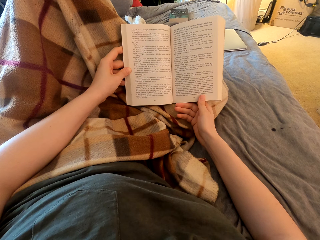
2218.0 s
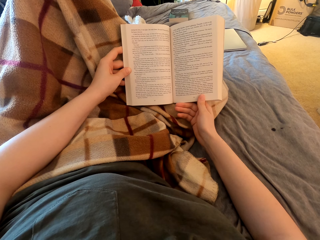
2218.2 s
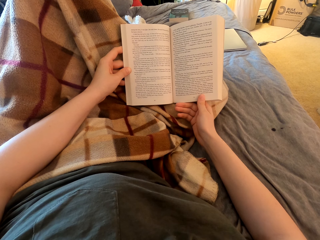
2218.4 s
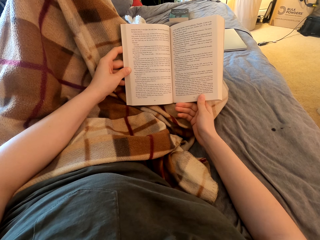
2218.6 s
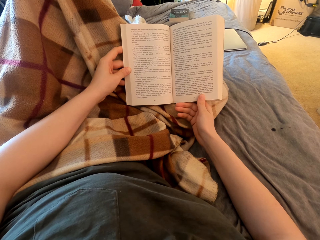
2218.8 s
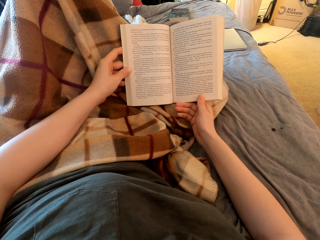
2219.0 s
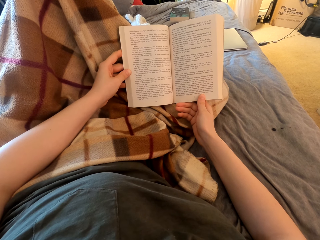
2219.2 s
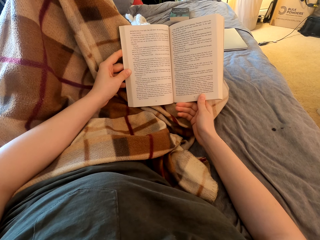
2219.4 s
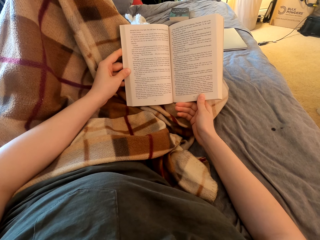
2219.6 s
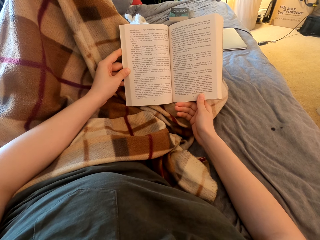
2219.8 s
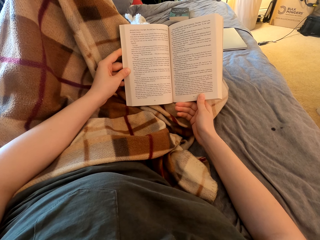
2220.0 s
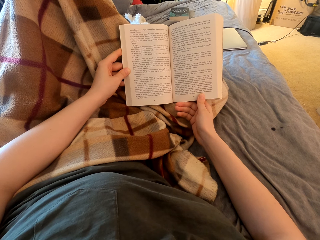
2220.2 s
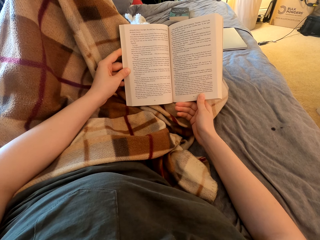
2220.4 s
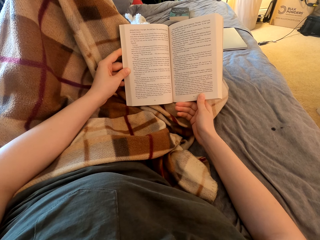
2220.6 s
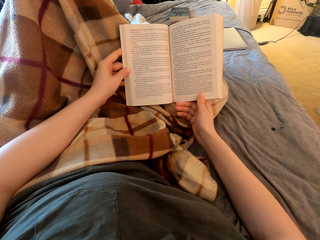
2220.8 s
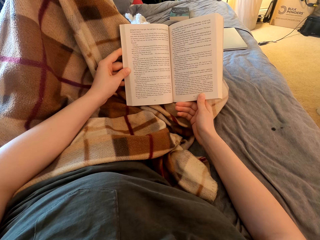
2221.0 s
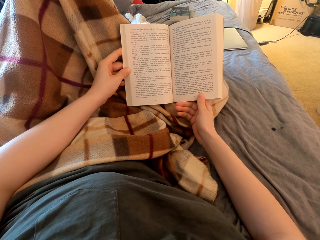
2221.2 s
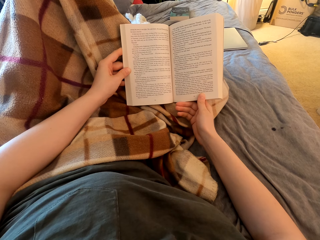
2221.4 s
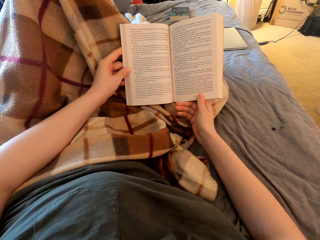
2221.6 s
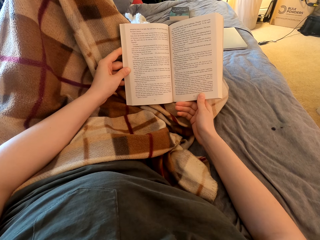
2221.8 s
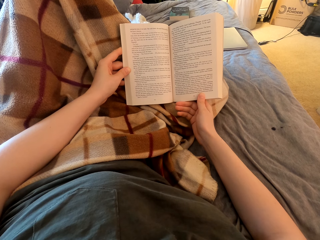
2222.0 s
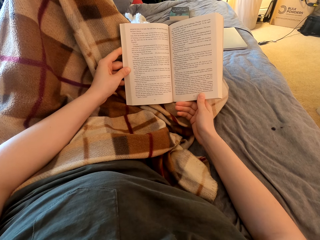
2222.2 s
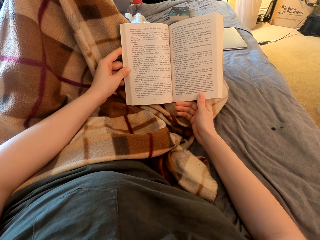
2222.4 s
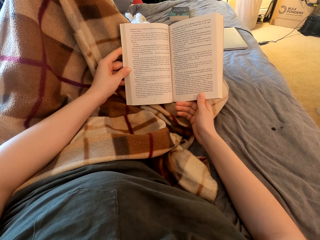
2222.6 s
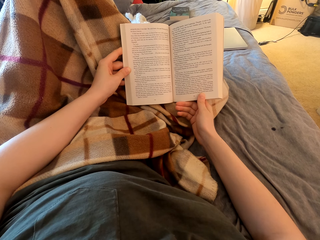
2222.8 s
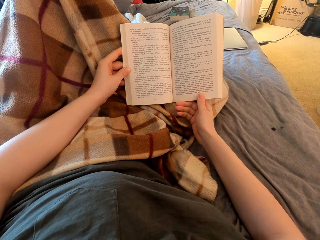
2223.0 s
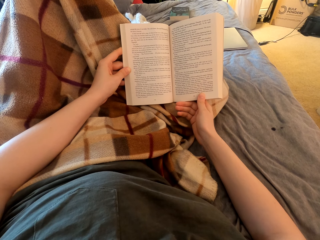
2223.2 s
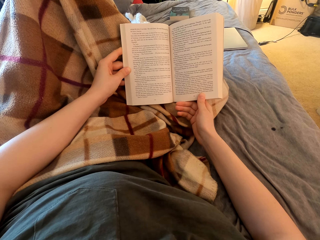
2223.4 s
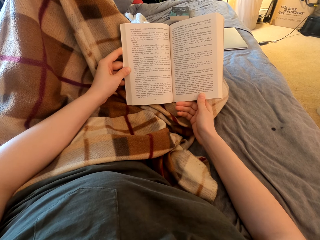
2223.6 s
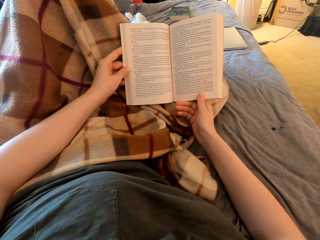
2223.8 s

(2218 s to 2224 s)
The camera wearer lifts up the book. They read the book.

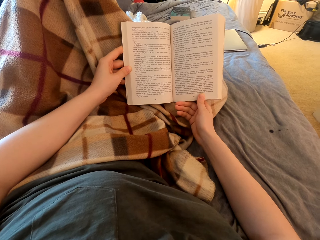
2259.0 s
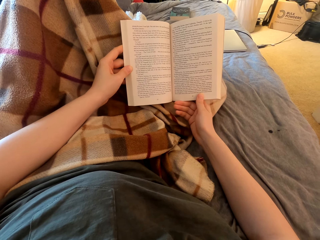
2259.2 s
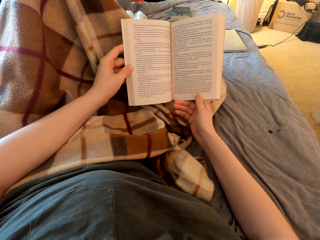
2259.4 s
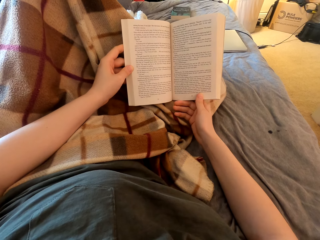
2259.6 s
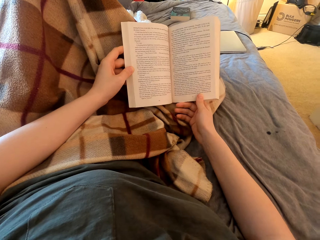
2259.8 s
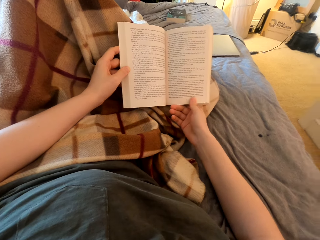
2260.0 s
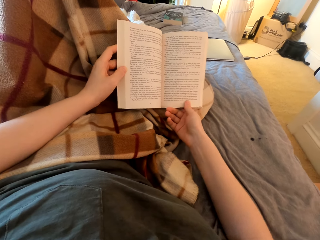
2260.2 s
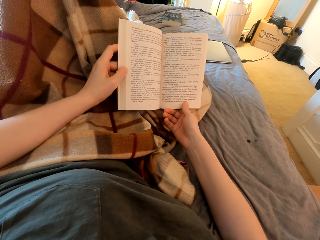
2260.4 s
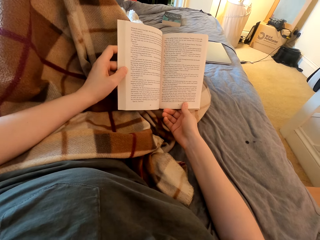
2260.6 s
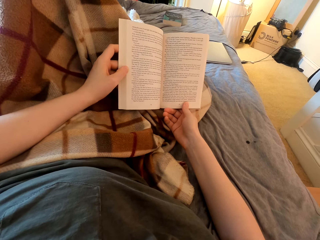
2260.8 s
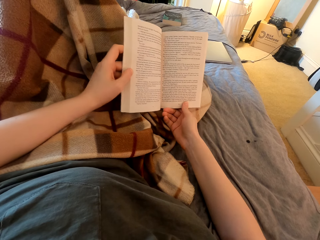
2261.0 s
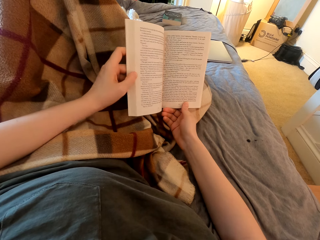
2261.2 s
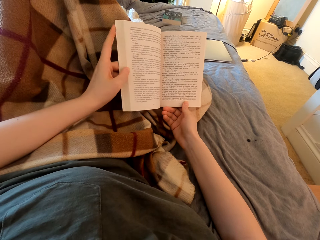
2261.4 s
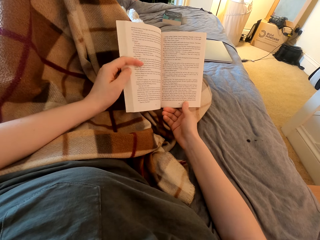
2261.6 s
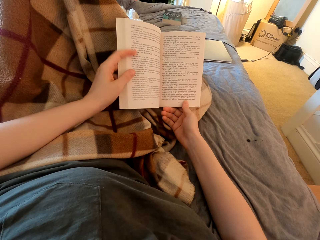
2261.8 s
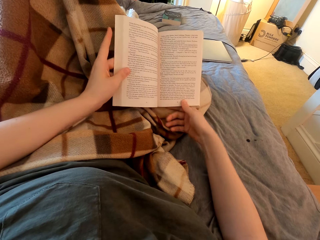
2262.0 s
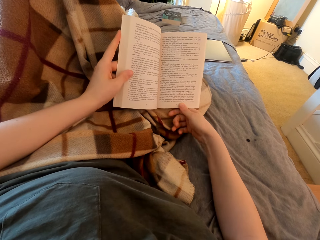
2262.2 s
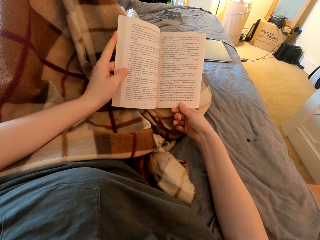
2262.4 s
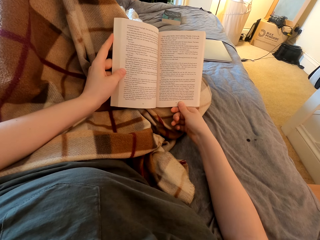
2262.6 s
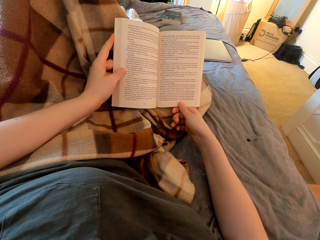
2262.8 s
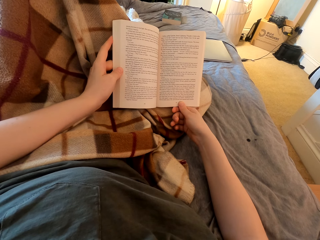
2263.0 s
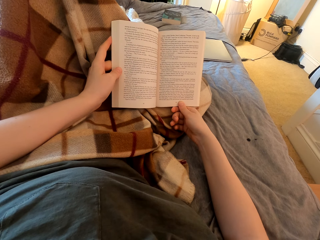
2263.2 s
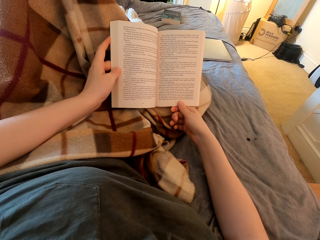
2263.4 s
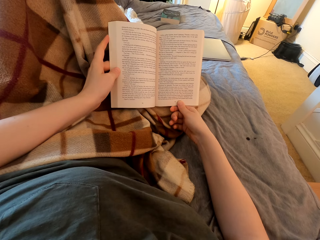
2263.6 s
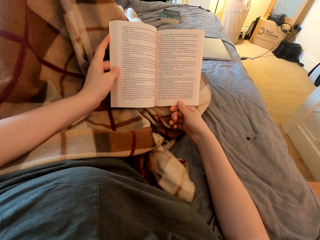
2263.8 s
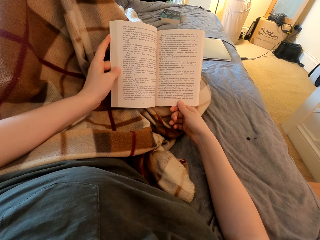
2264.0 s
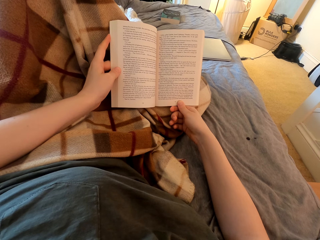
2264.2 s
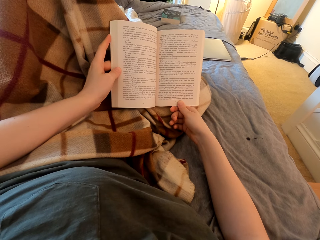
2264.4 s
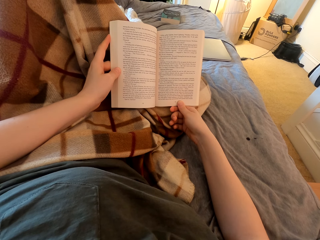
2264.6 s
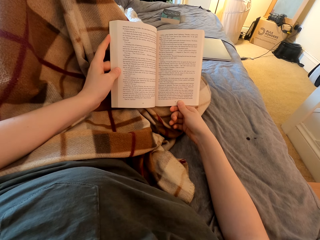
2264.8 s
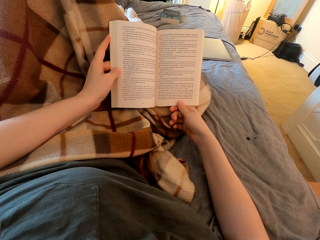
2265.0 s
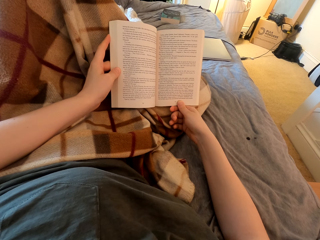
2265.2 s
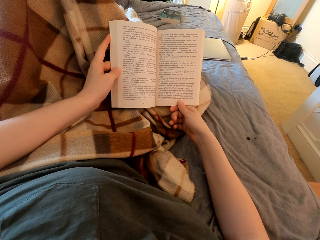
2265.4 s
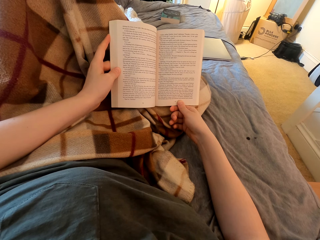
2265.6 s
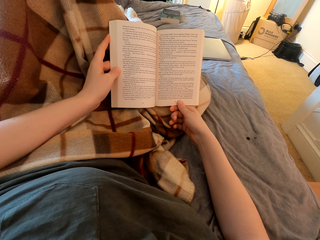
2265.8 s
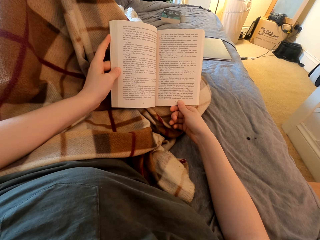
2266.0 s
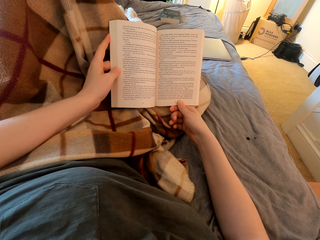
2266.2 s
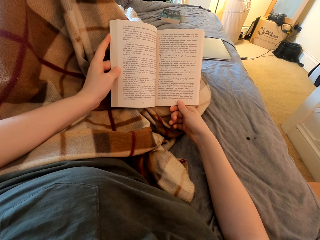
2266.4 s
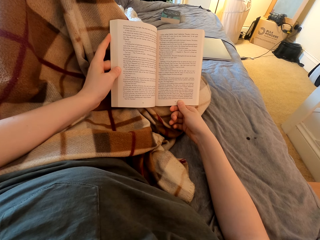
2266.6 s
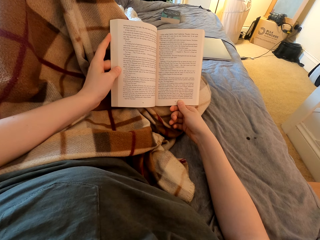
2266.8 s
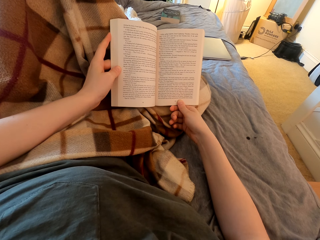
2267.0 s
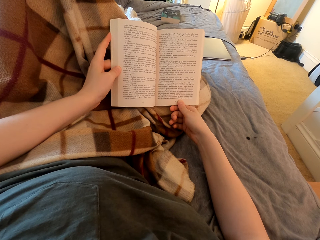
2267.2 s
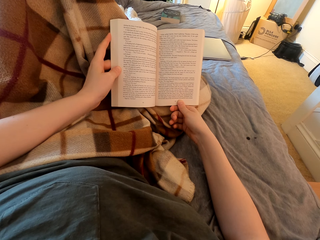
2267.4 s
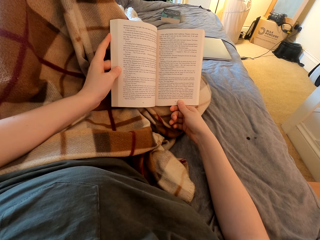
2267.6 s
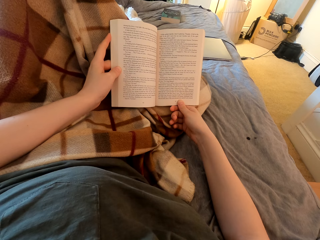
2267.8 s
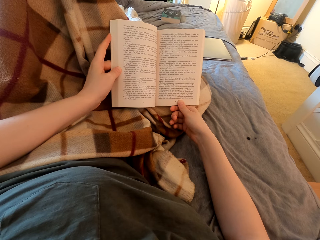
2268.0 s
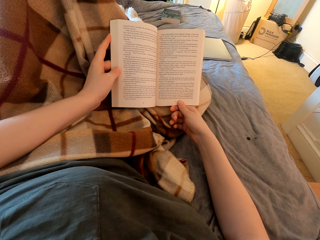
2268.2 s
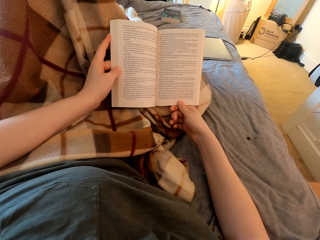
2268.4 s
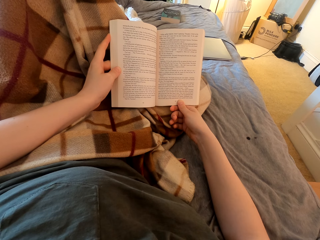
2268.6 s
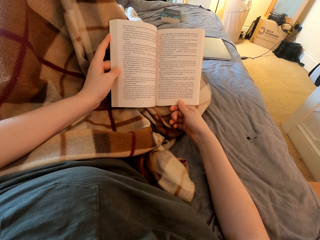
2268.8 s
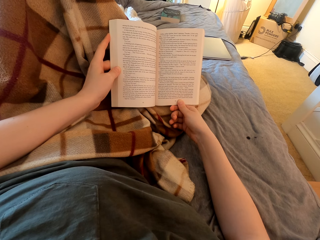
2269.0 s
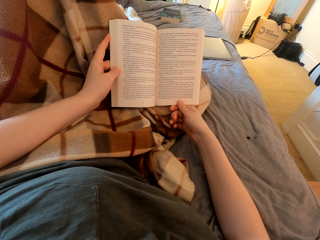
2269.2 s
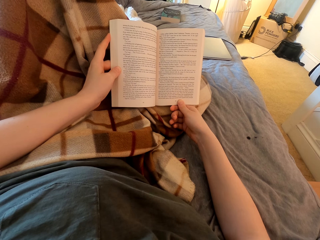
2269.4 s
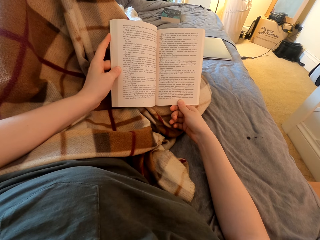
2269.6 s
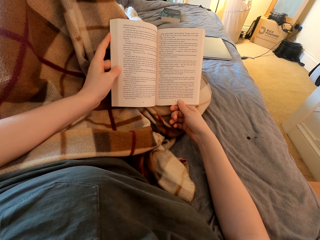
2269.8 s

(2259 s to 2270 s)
The camera wearer tilts the book. They read the book.

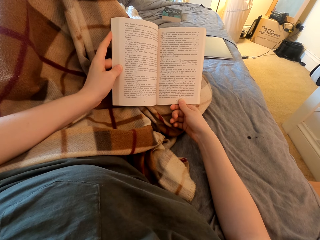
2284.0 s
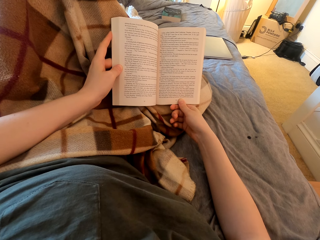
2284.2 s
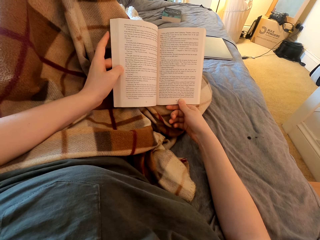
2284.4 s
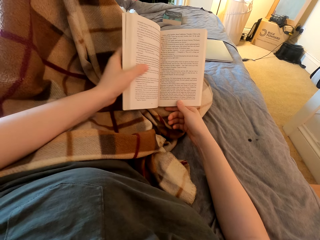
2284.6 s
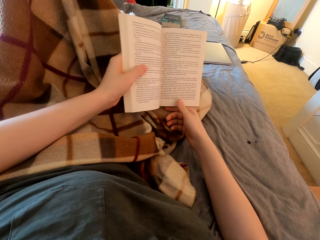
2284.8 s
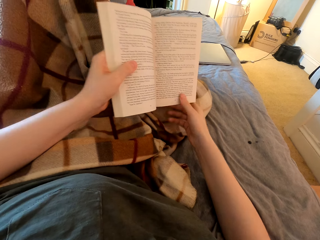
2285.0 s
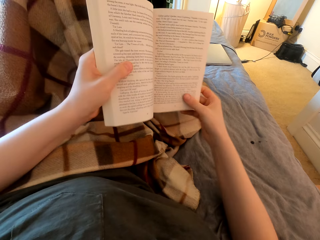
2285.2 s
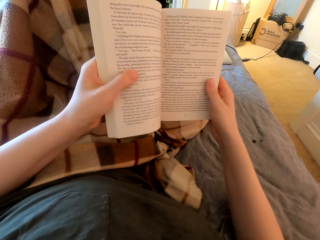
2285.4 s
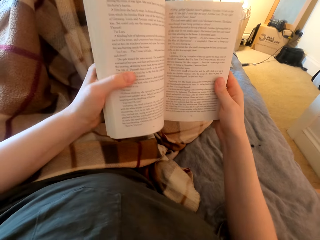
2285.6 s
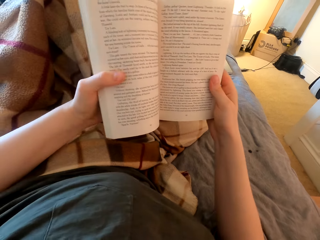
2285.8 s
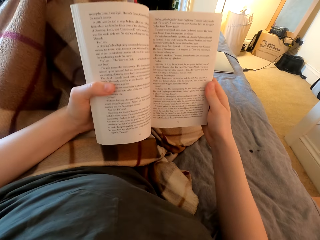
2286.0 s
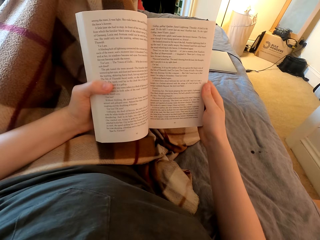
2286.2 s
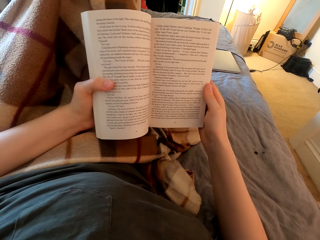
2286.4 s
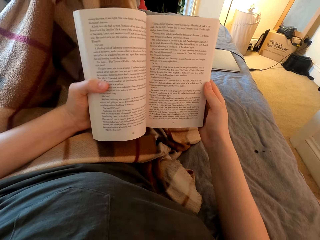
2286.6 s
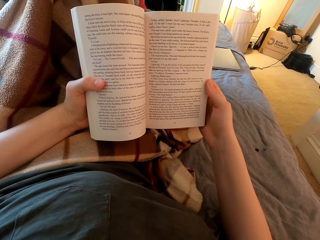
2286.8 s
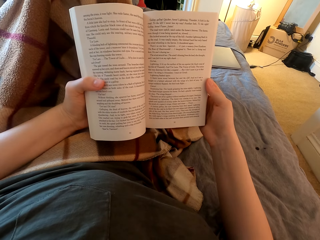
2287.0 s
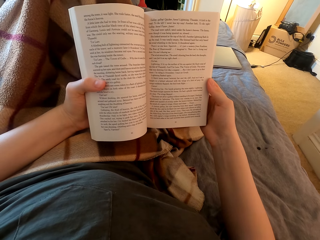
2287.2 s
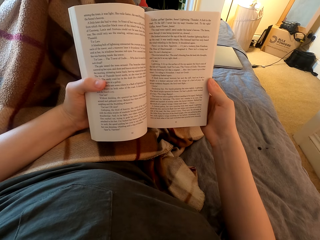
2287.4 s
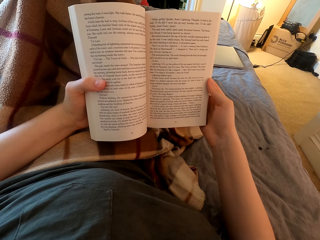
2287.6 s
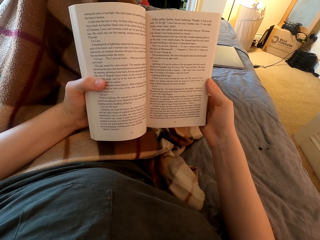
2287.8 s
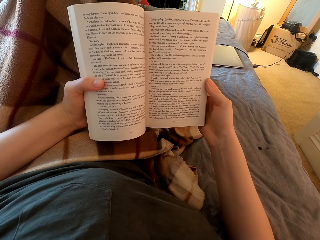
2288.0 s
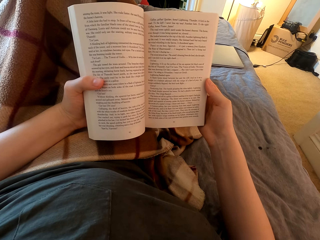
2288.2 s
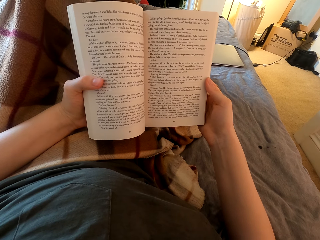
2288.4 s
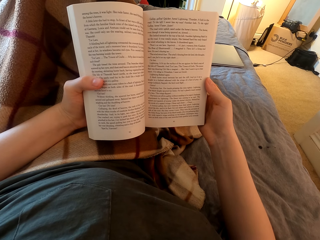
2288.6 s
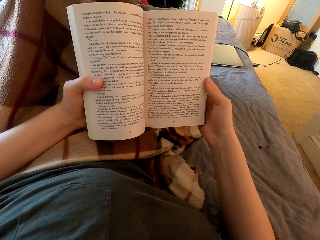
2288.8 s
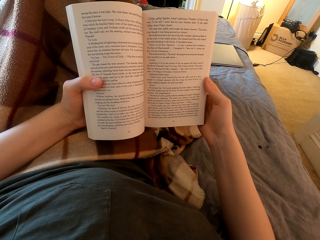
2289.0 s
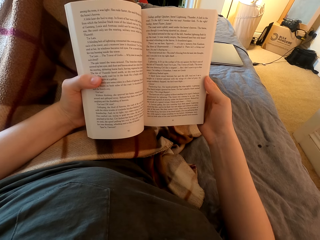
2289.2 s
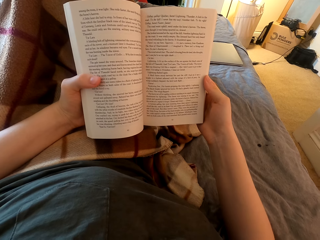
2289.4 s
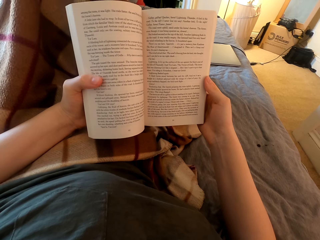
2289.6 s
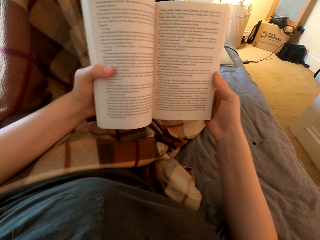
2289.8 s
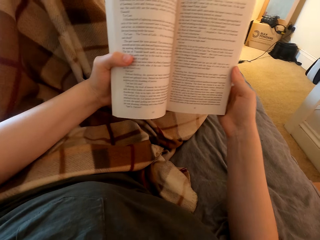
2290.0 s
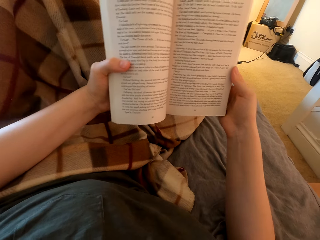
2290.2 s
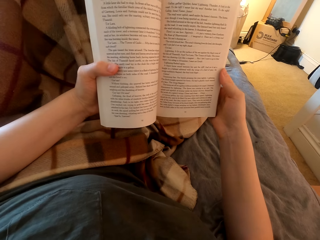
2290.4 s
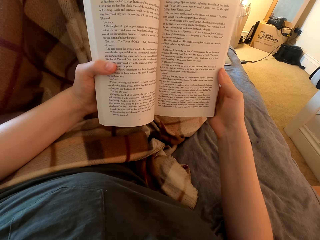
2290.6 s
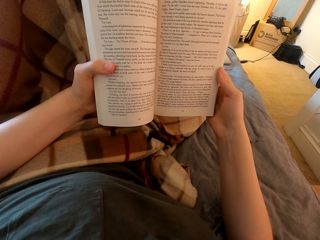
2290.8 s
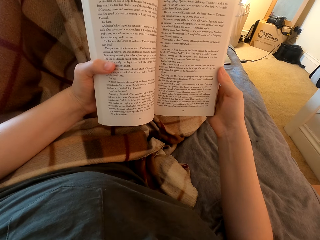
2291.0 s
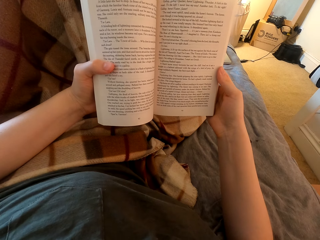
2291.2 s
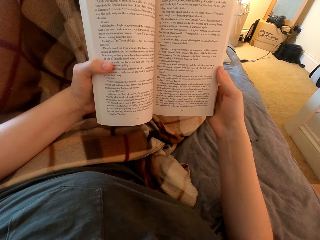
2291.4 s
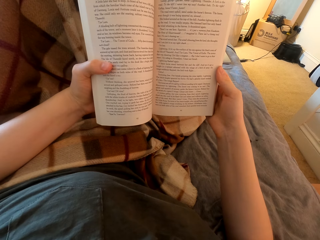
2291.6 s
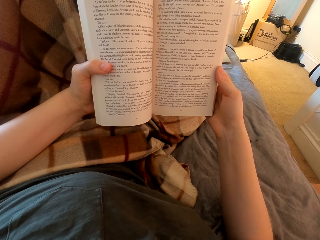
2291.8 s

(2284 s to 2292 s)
The camera wearer lifts up the book. They read the book. They lift up the book. They read the book.
